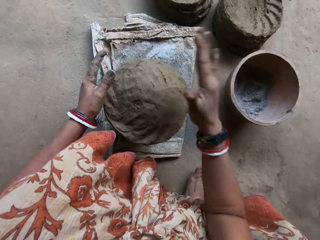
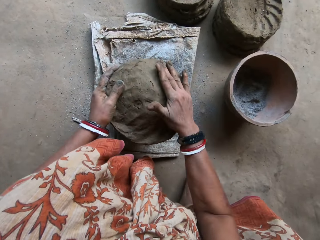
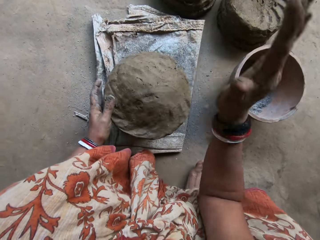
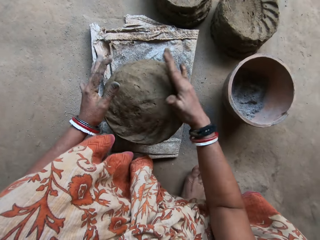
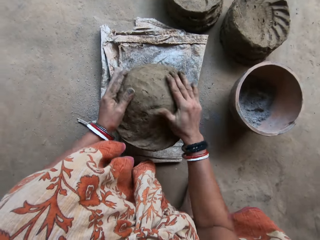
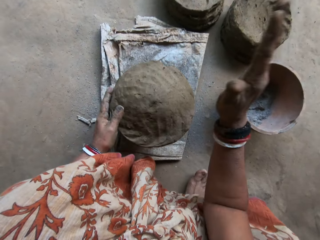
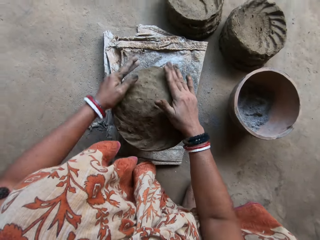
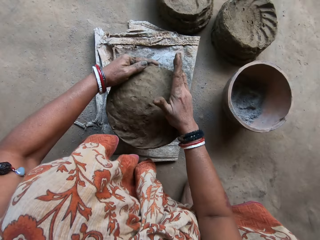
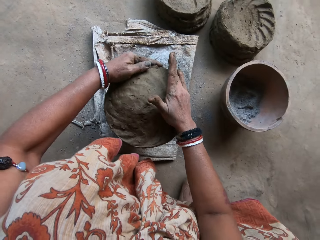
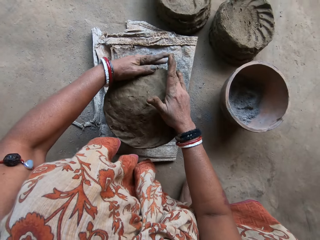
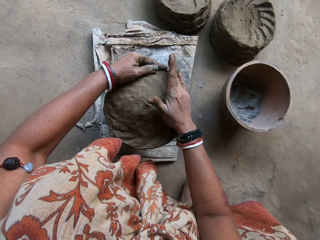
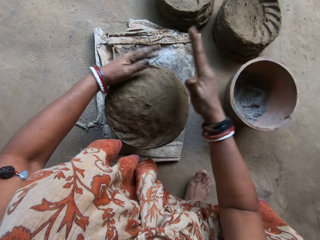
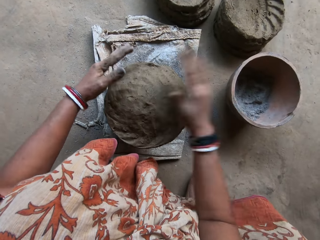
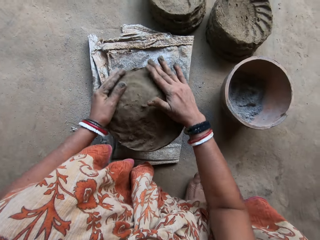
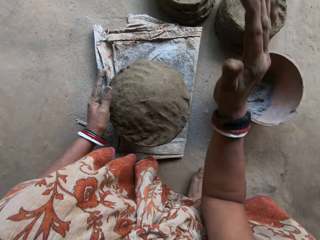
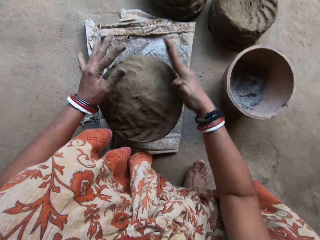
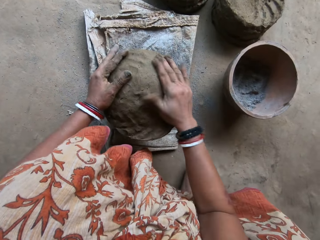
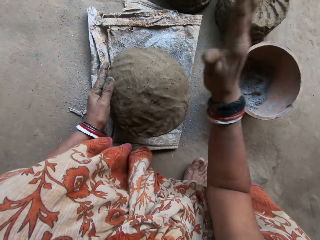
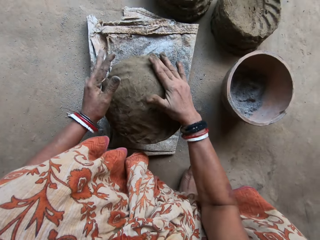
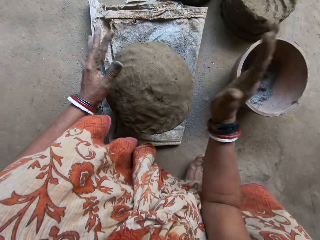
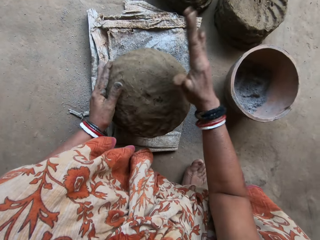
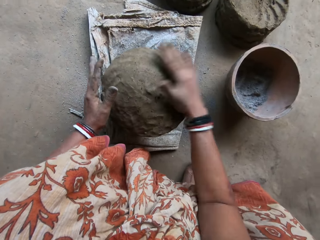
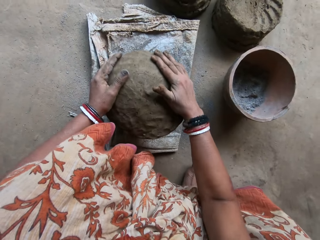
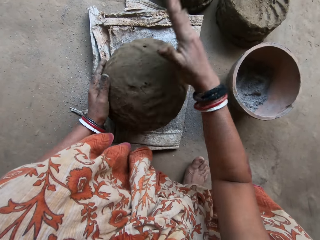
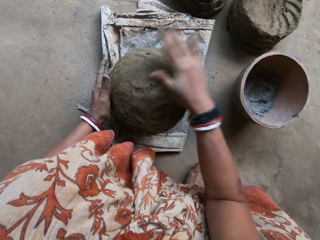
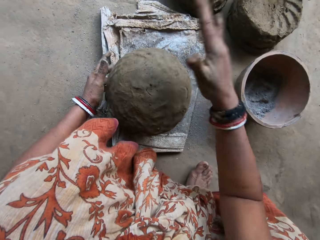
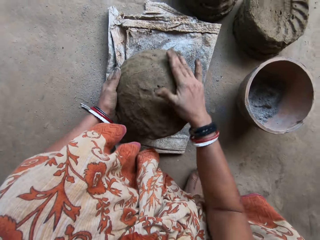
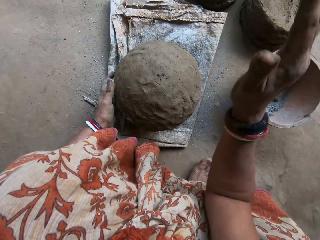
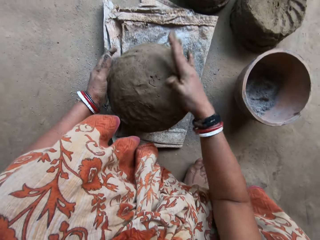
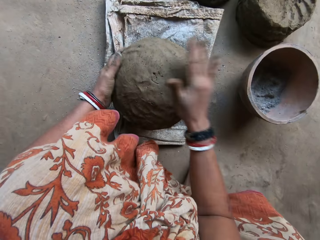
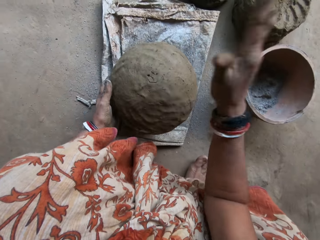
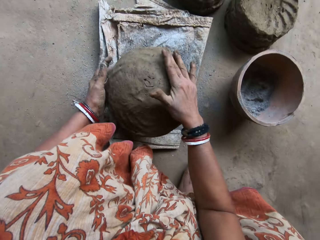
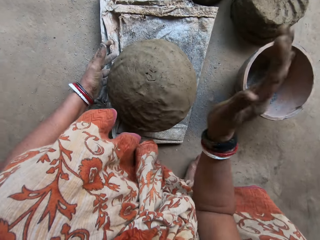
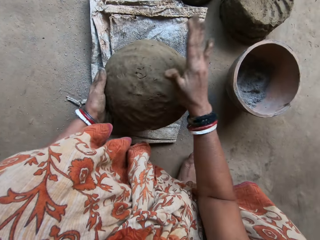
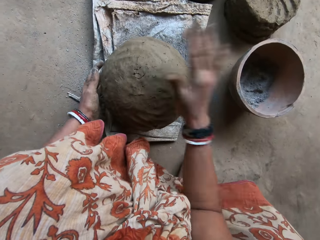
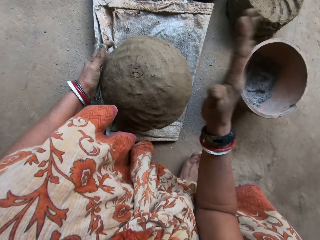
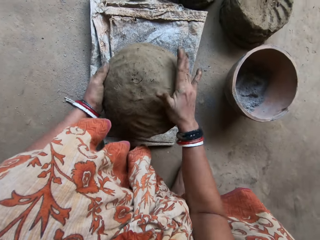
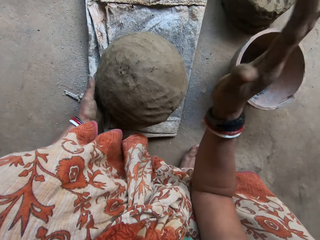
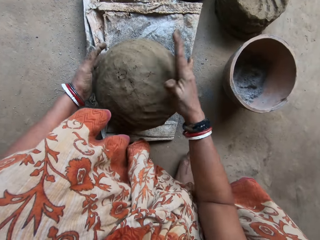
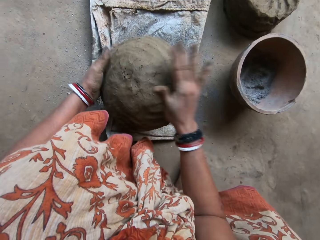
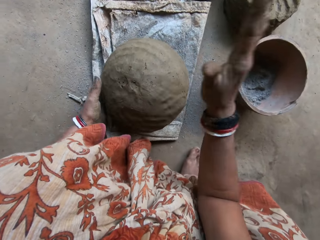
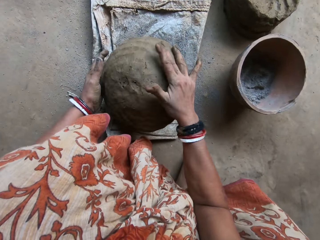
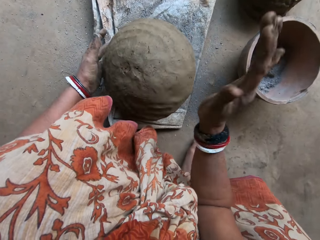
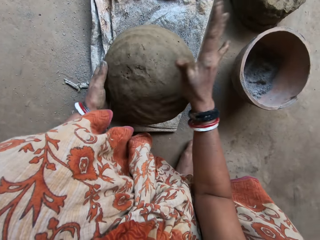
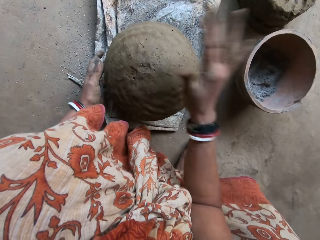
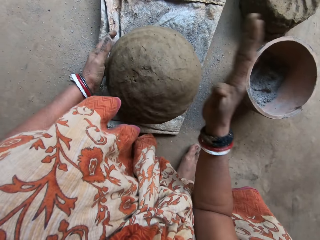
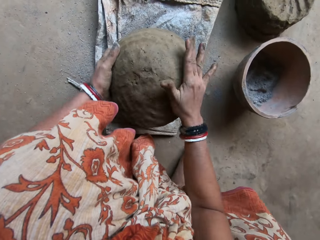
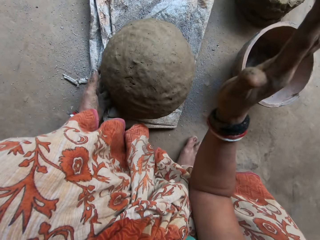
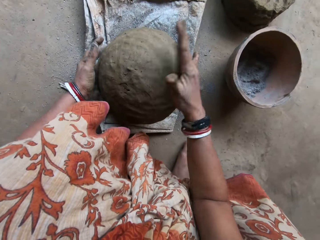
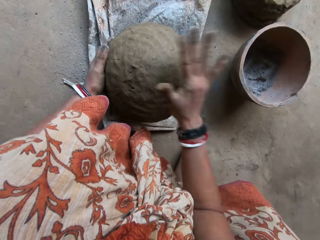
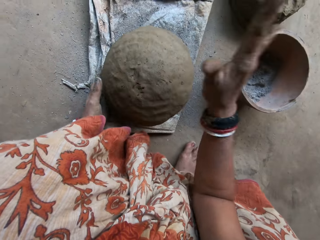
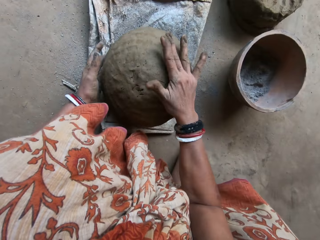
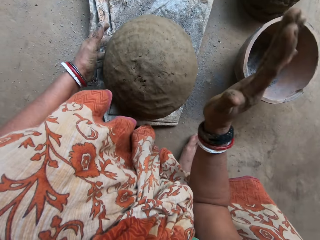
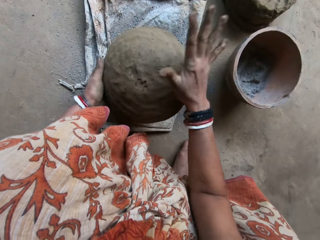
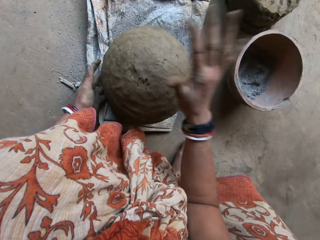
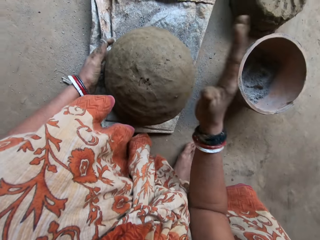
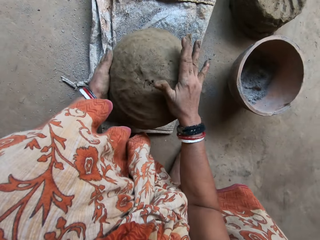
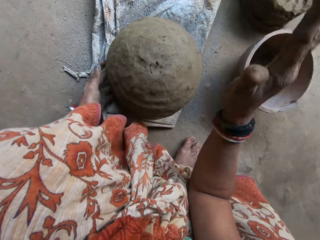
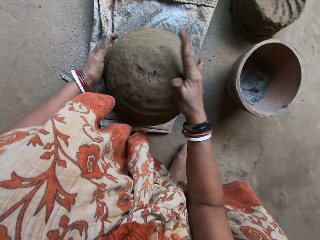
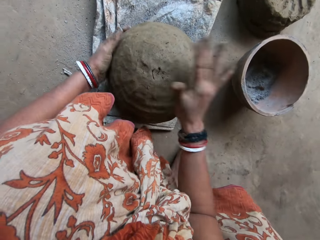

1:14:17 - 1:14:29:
The camera wearer aligns the clay on the pot. They shape the clay ceramic on the pot.

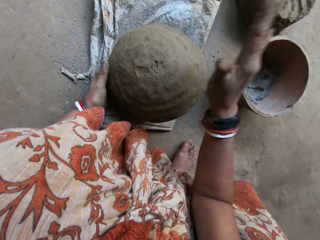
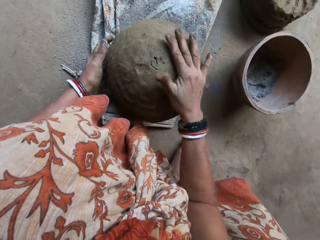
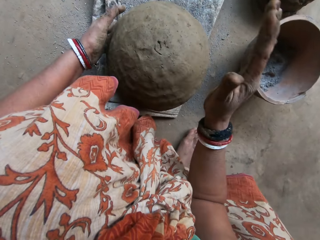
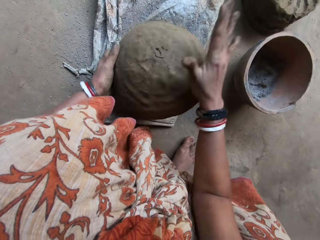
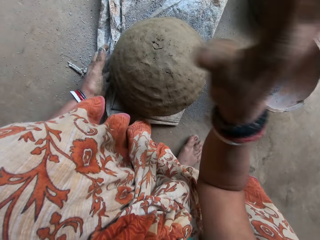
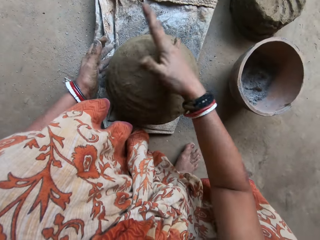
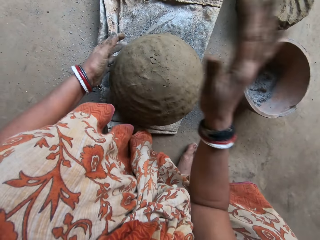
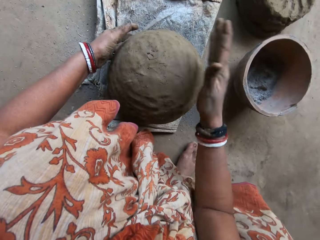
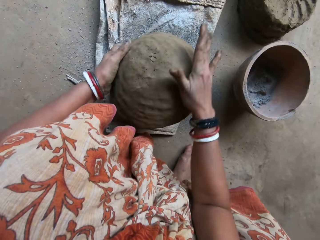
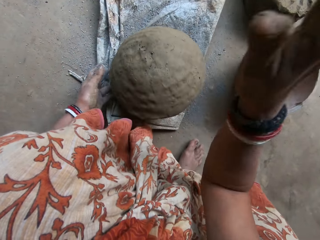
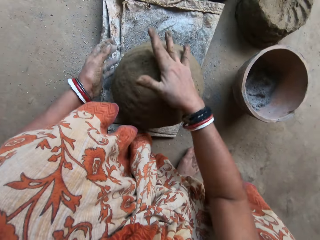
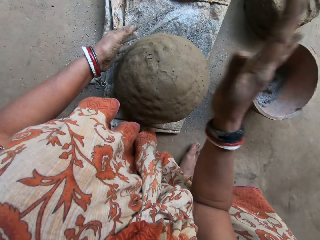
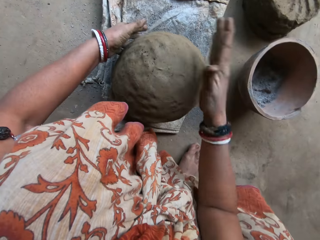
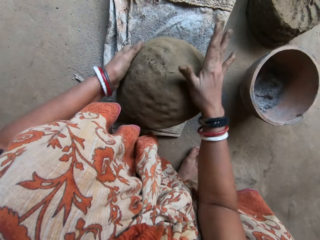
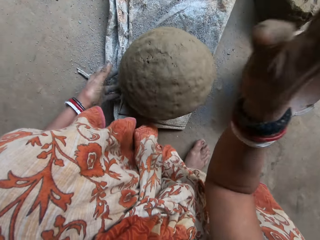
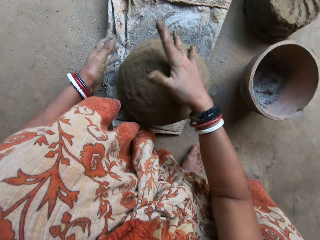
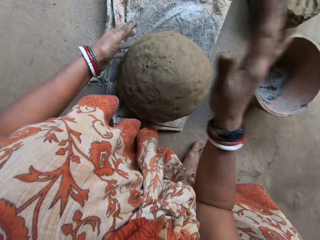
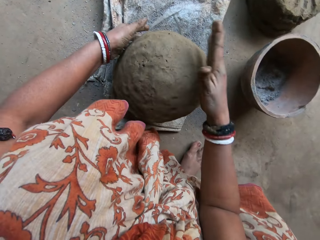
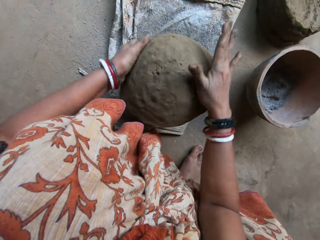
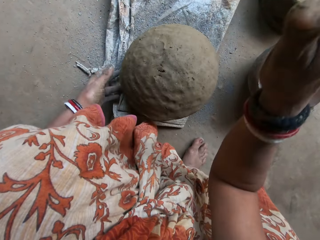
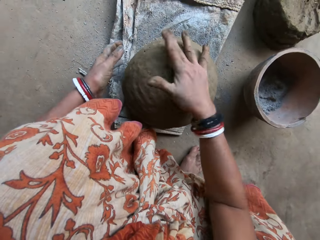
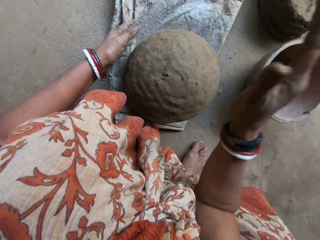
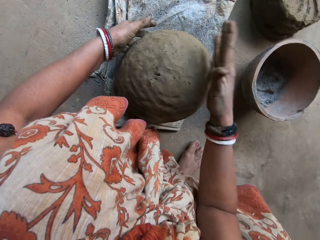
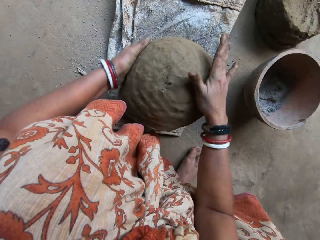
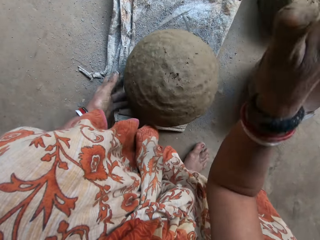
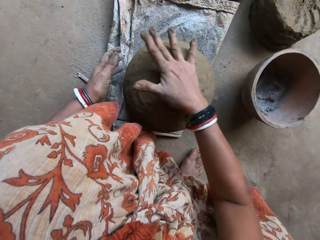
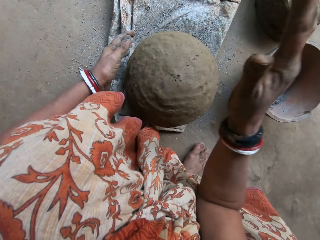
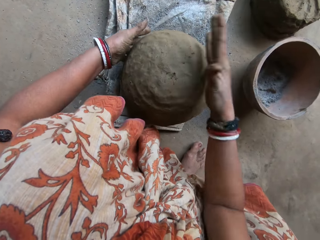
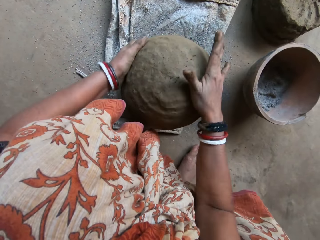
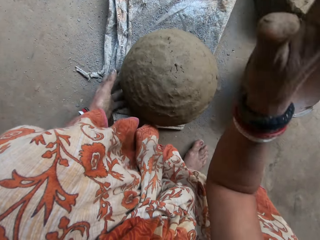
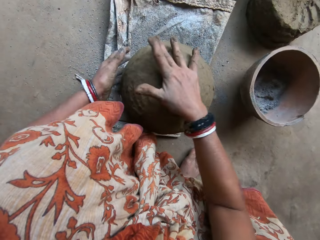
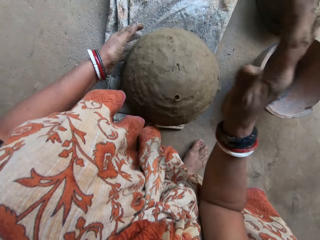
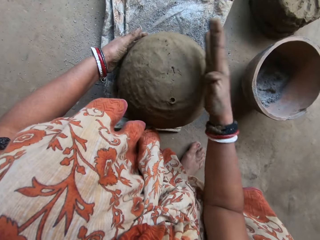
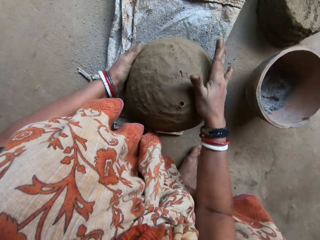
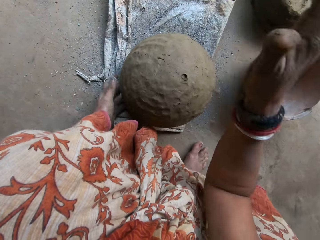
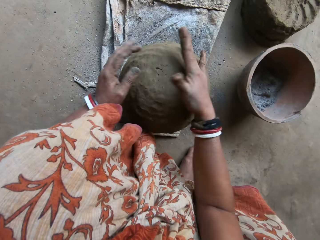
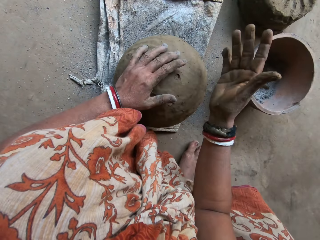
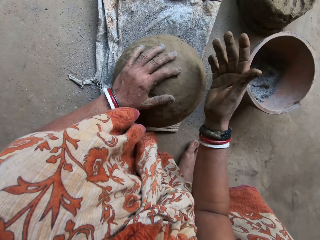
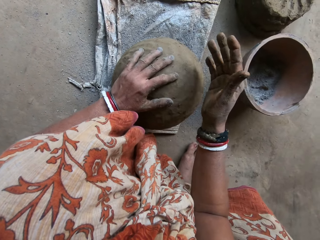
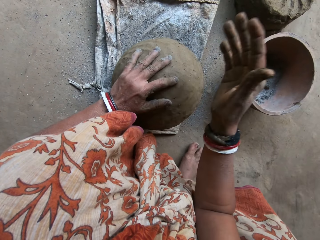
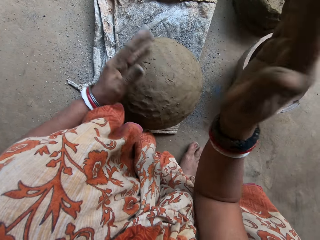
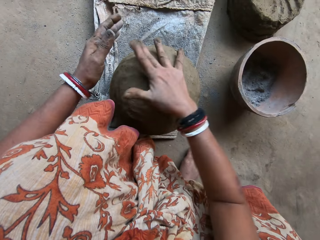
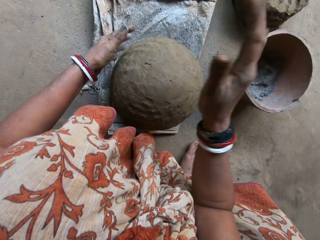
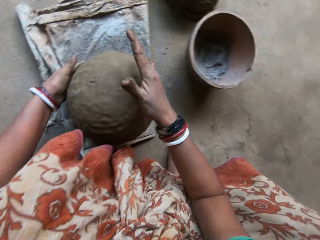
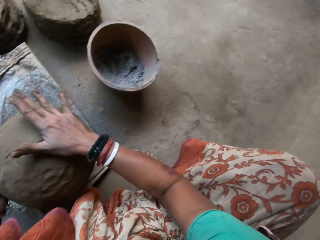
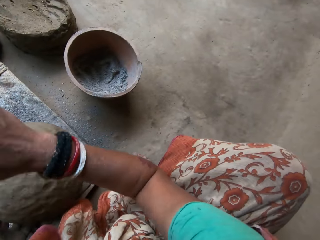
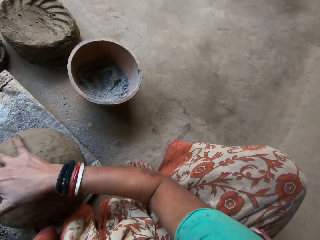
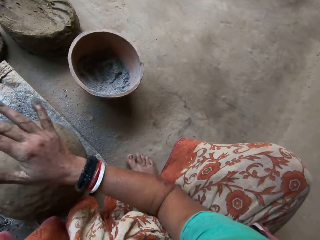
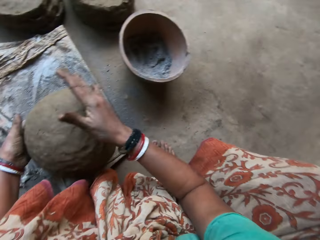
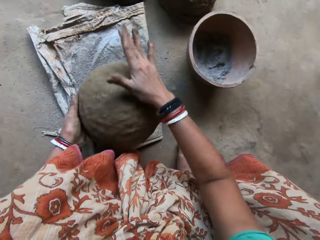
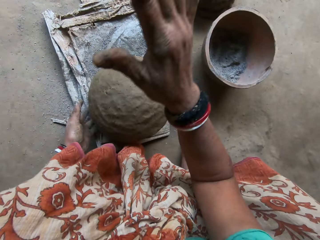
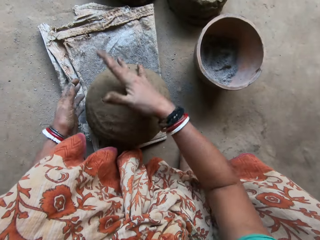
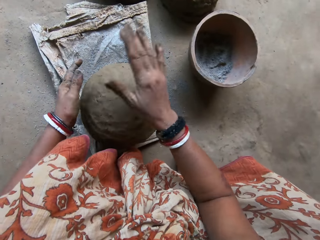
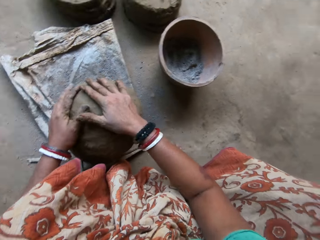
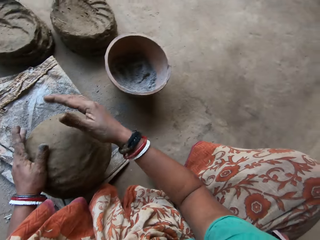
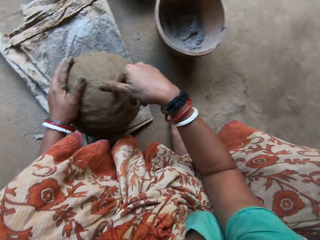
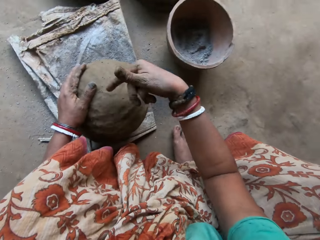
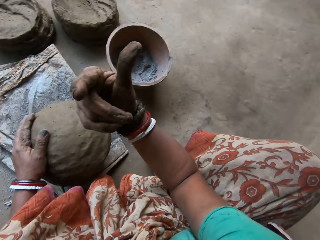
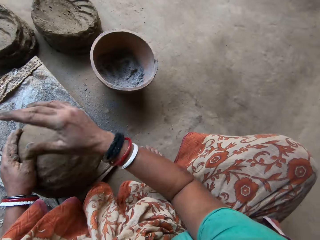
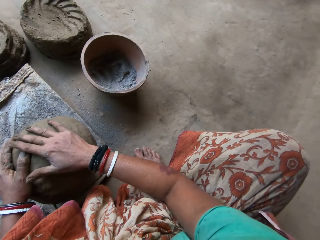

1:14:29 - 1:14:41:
The camera wearer aligns the clay on the pot. They shape the clay ceramic on the pot. They lift a hand in the air.
